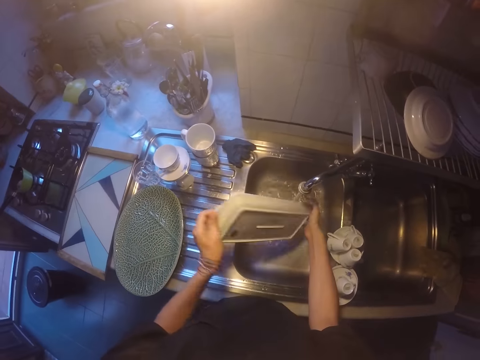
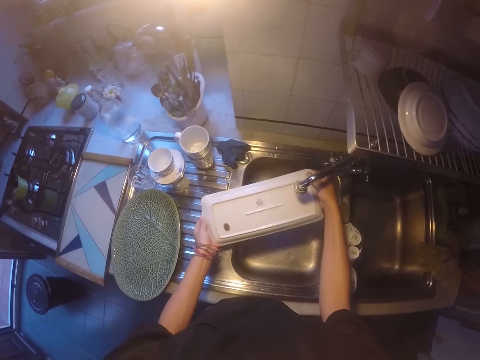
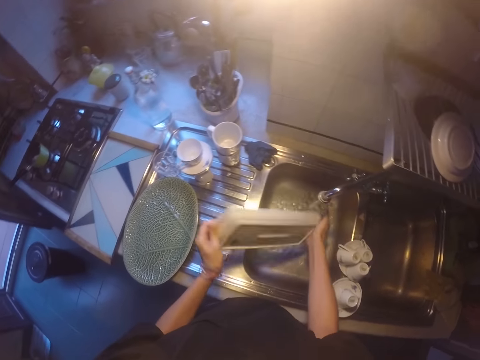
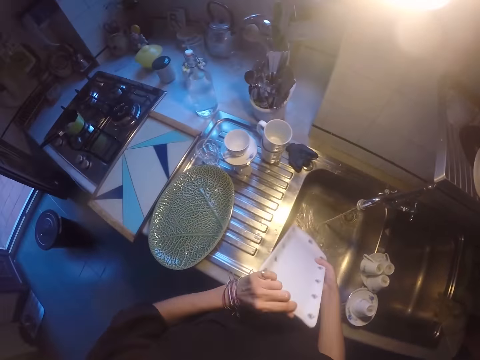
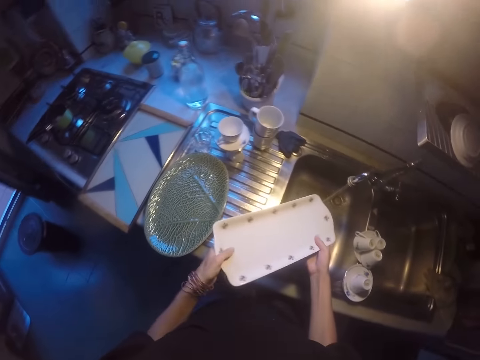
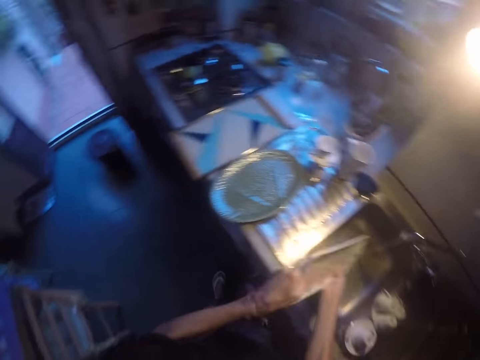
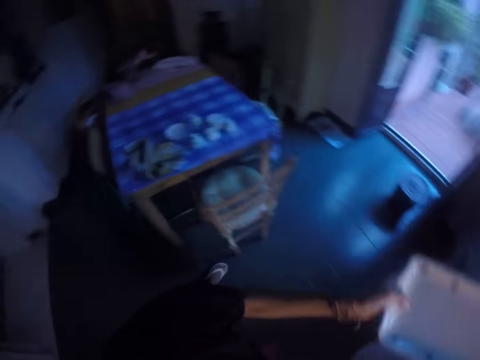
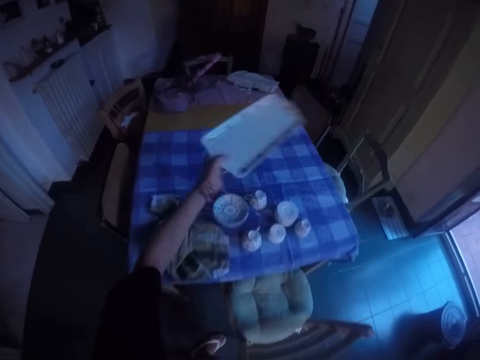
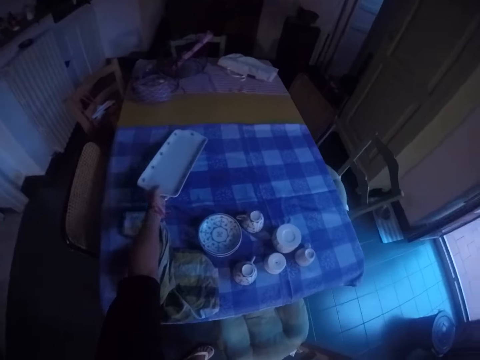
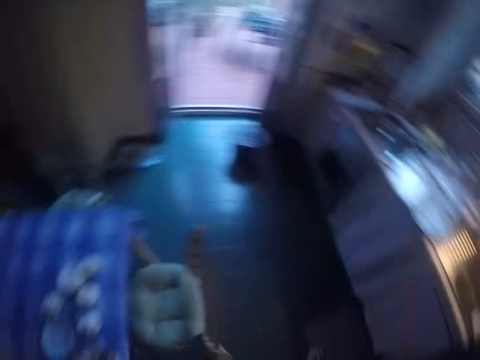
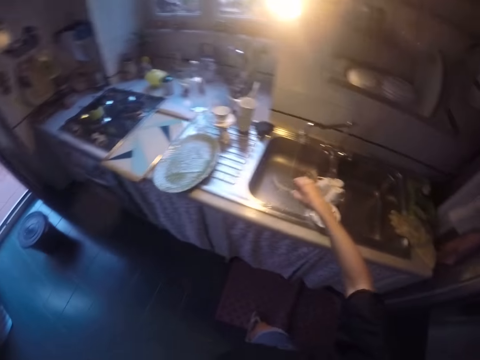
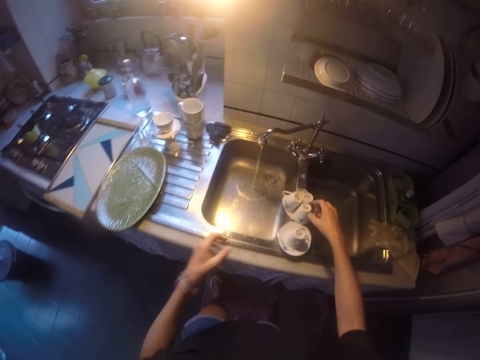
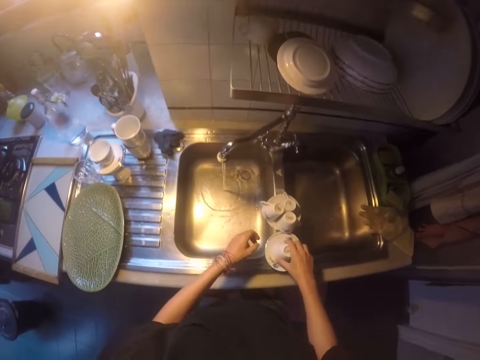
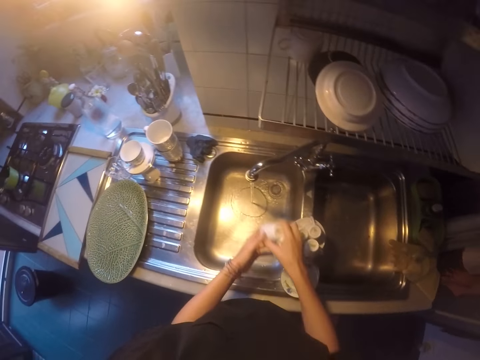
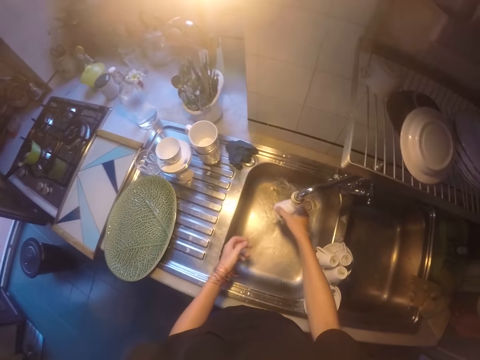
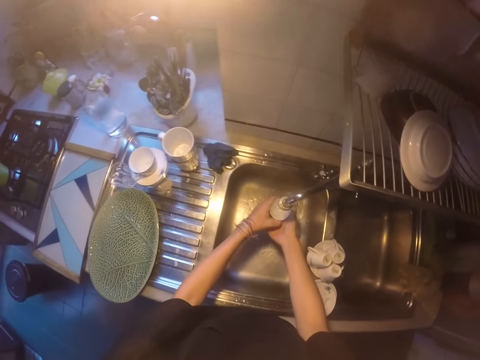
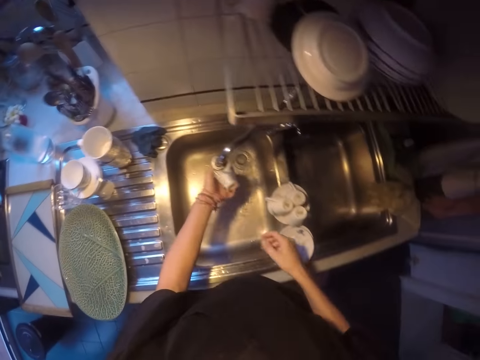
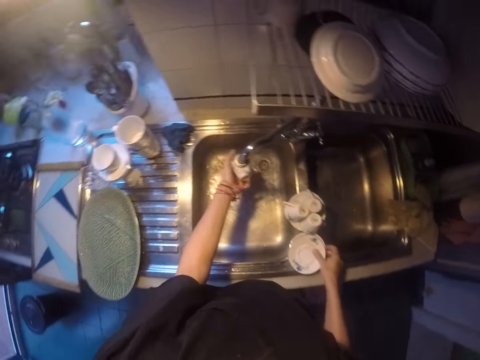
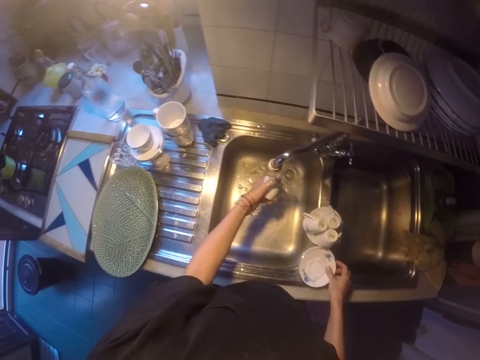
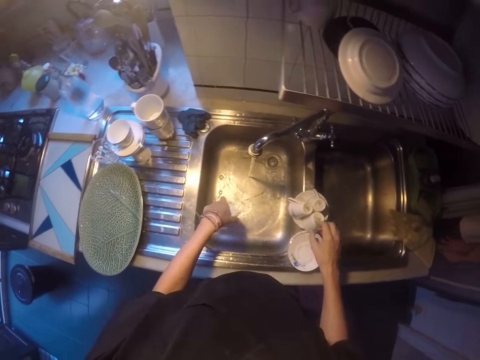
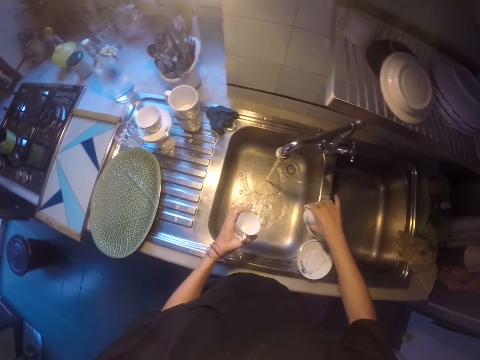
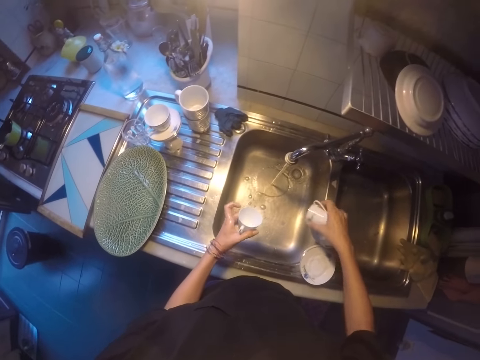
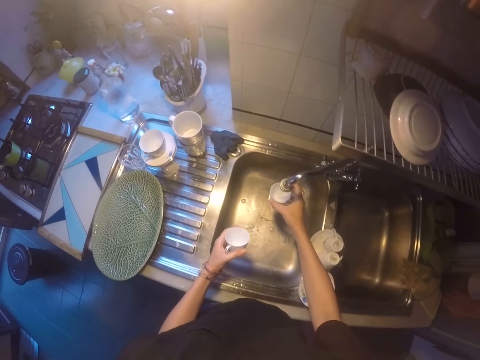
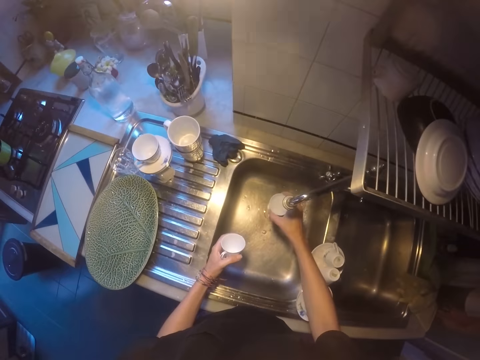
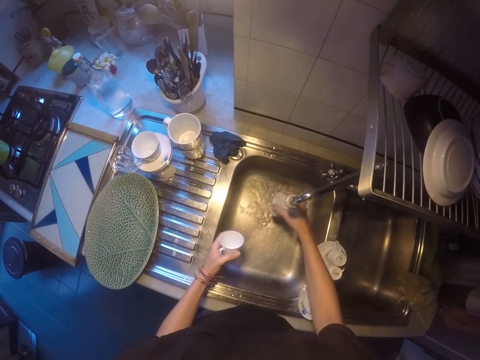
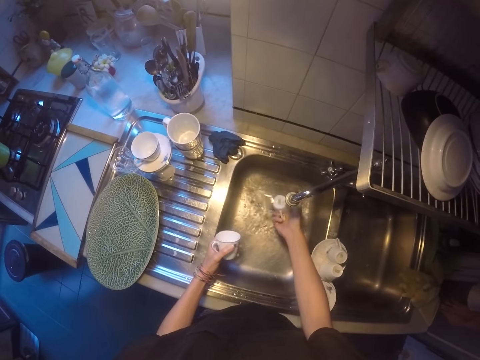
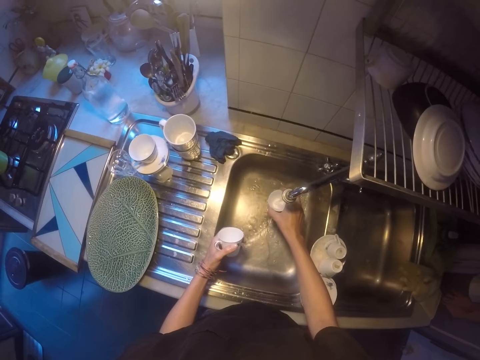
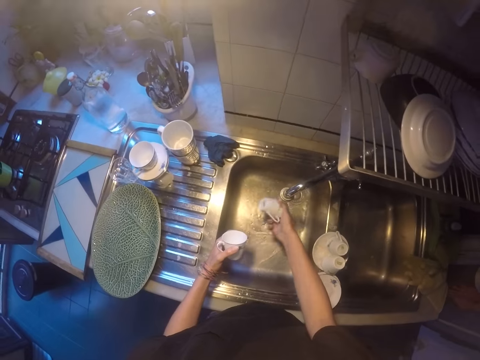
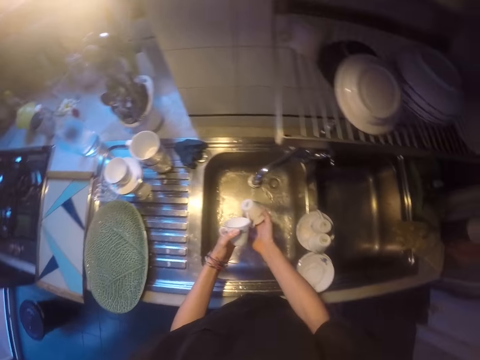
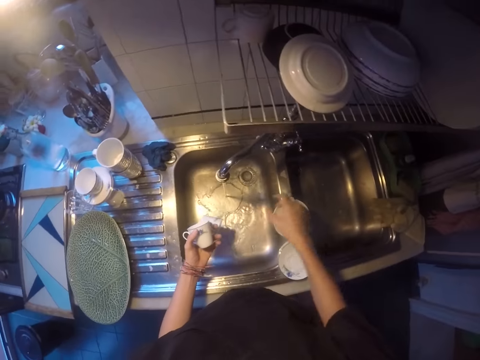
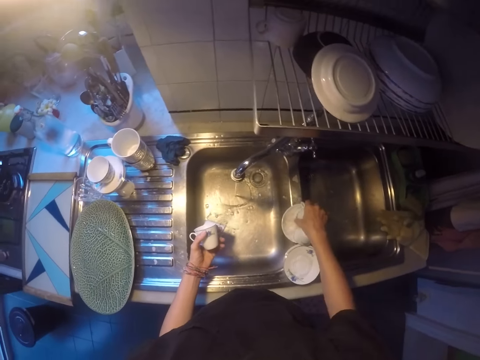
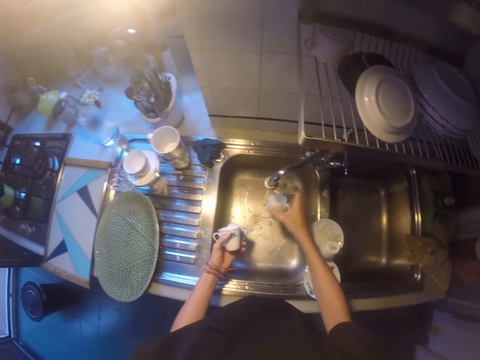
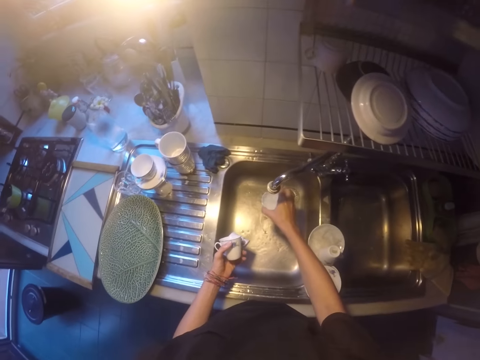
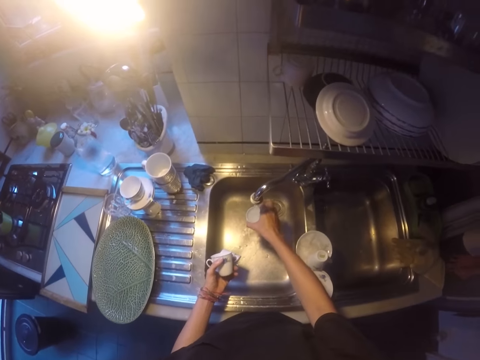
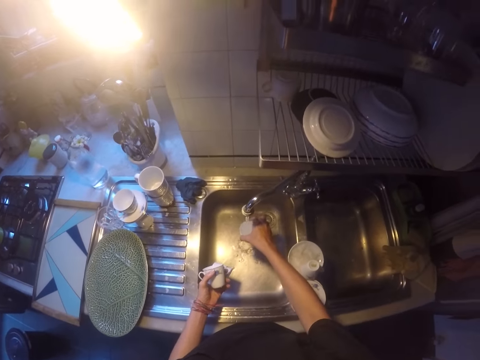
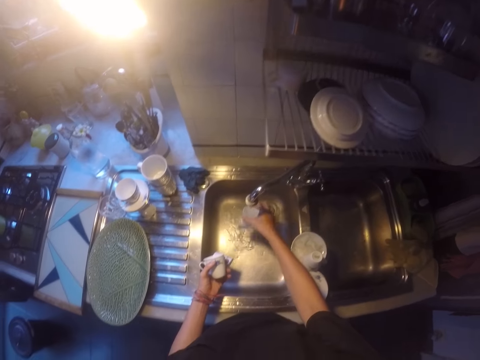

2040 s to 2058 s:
The camera wearer lifts the tray. They make a step. They place the tray on the table. They lift both hands. They make a step. They pick up a cup. They rinse the cup. They pick up a cup. They rinse the cup. They transfer the cup to the left hand. They pick up a cup. They lift the cup. They rinse the cup.

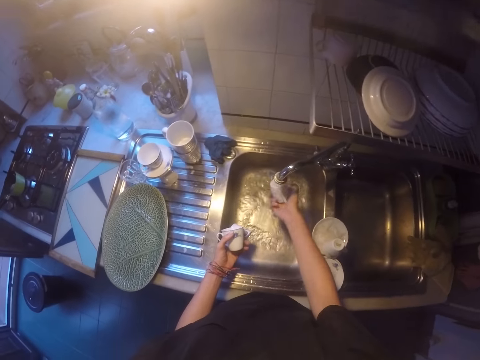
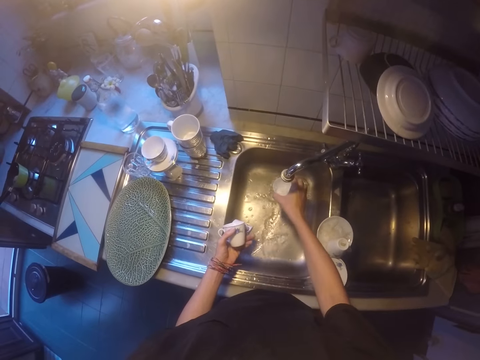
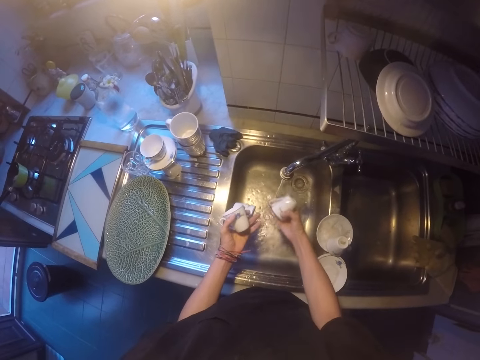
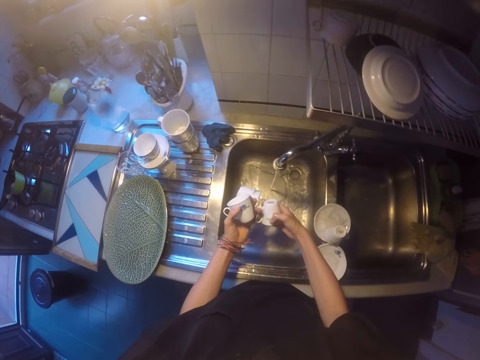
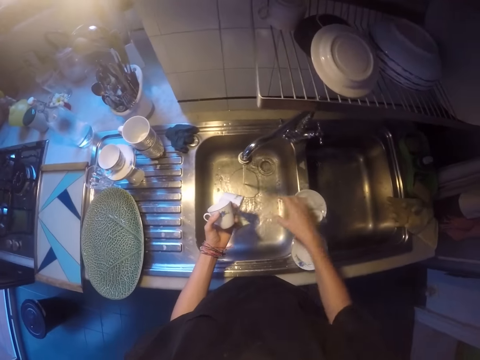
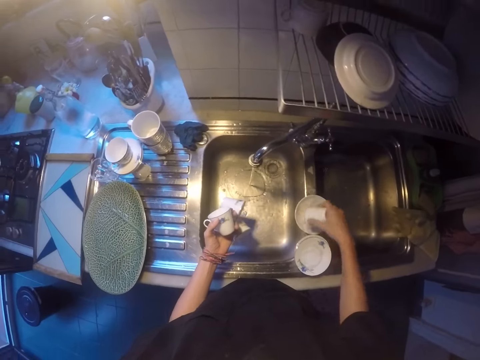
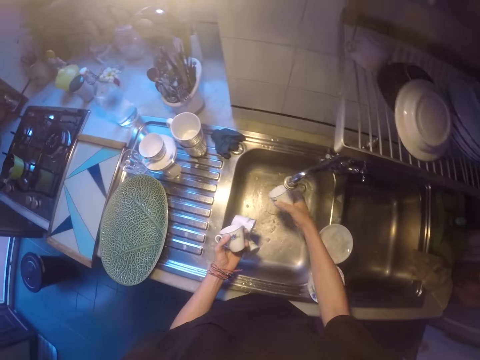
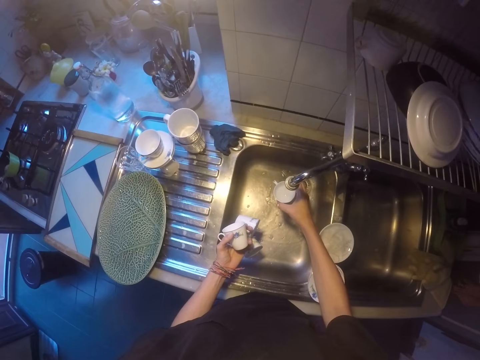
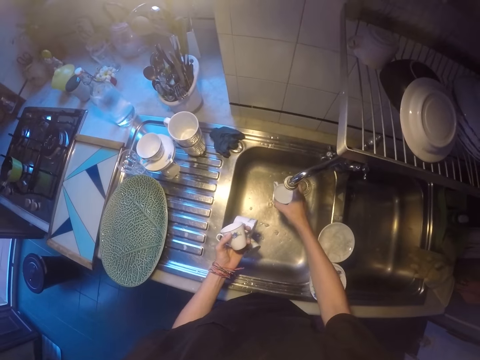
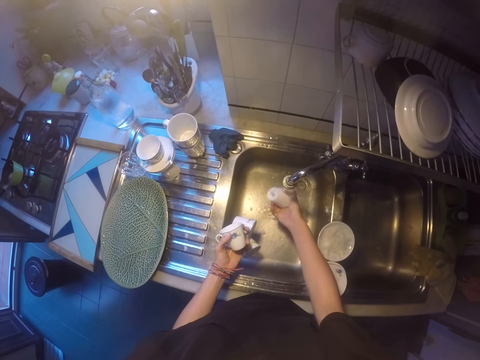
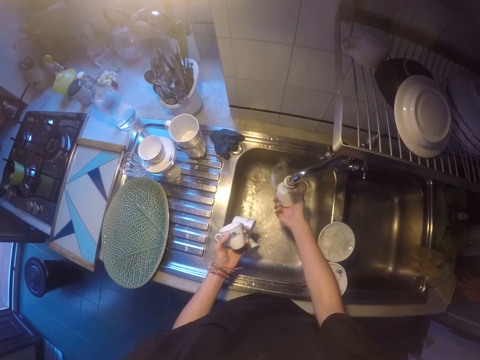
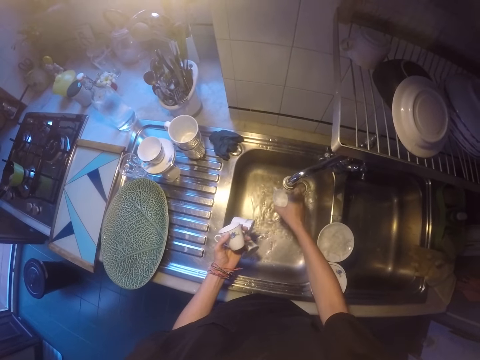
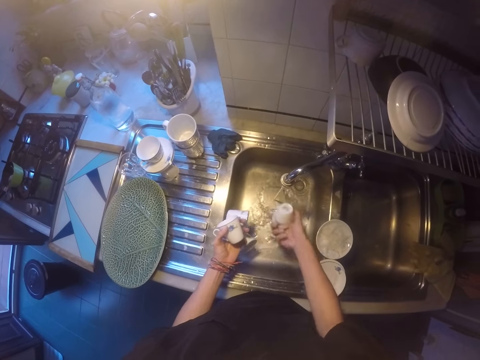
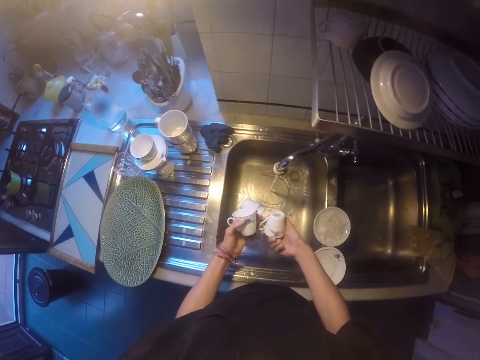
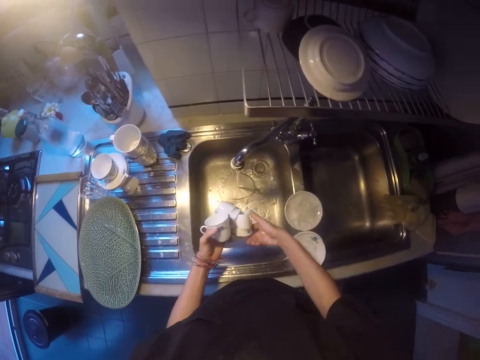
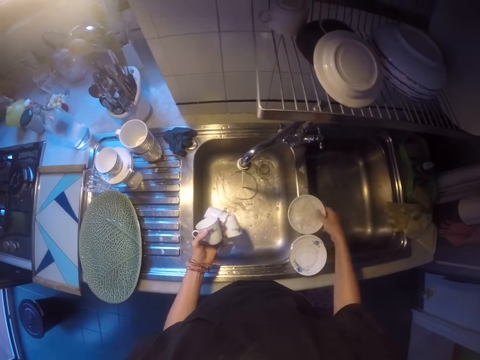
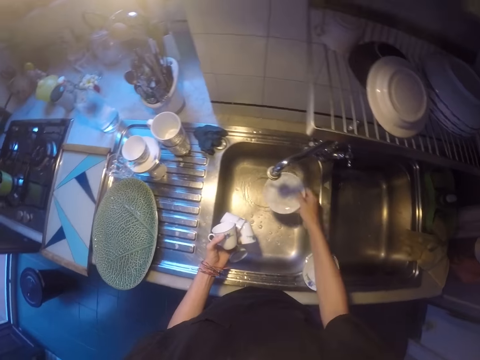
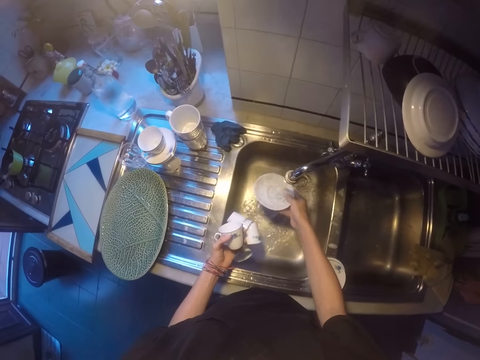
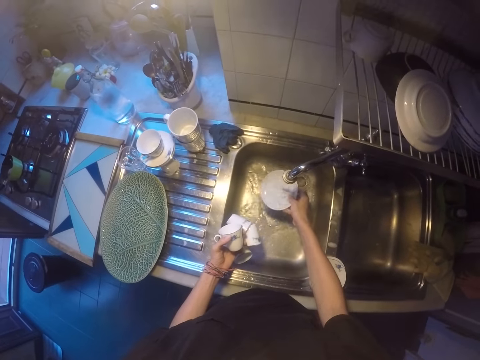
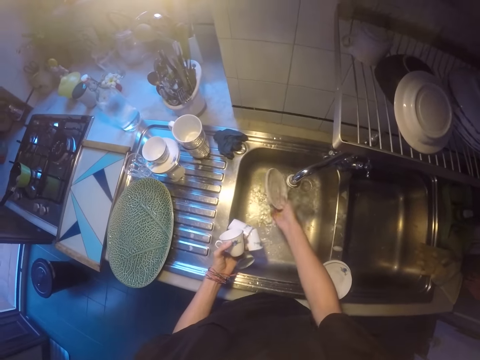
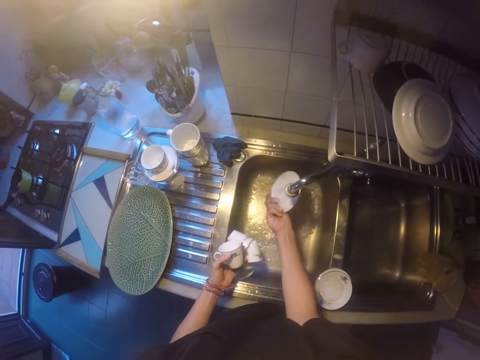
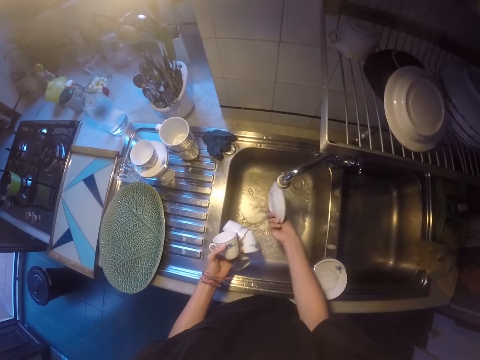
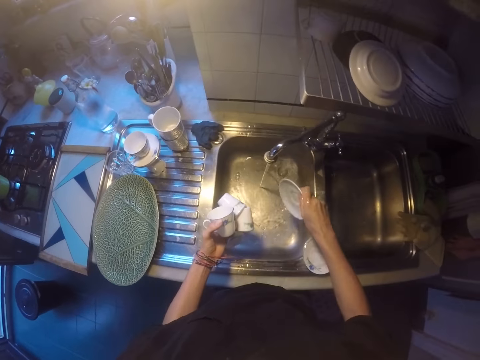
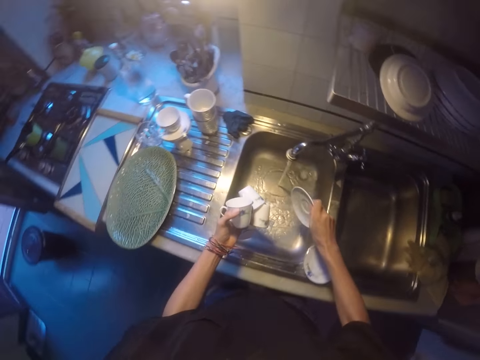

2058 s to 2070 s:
The camera wearer transfers the cup to the left hand. They pick the cup. They rinse the cup. They transfer the cup to the left hand. They pick a saucer plate. They rinse the saucer plate.
